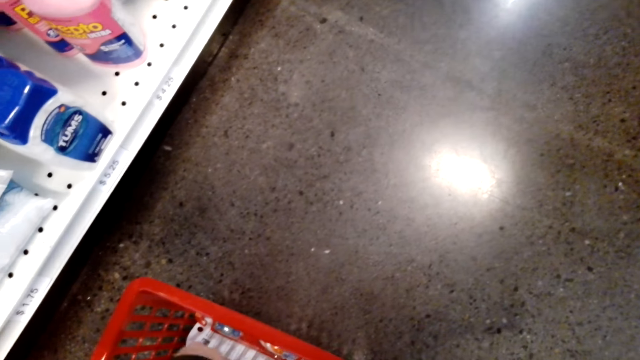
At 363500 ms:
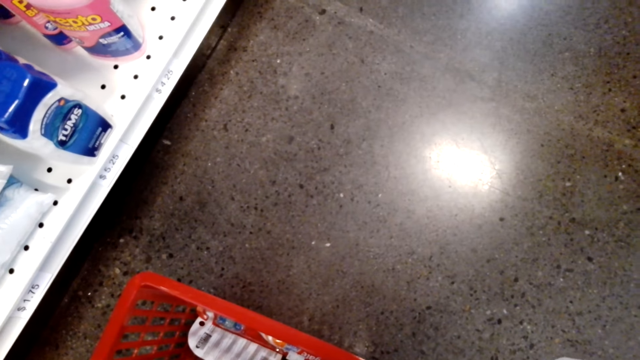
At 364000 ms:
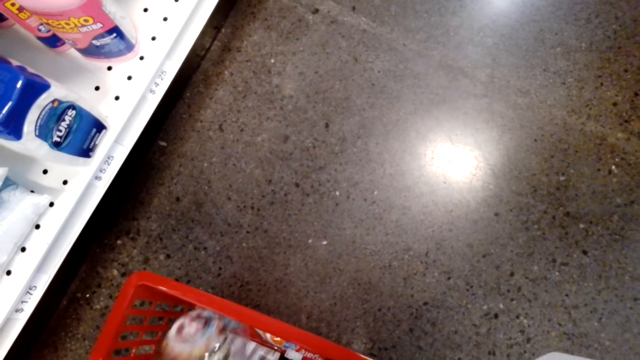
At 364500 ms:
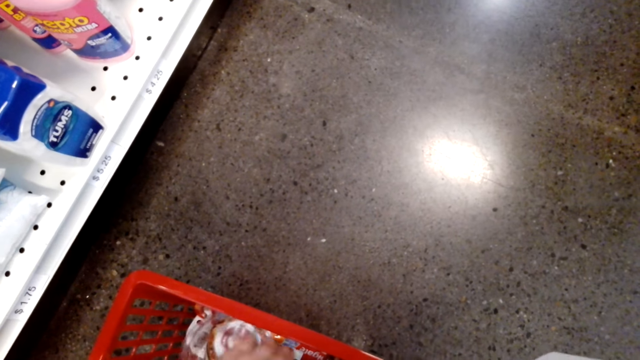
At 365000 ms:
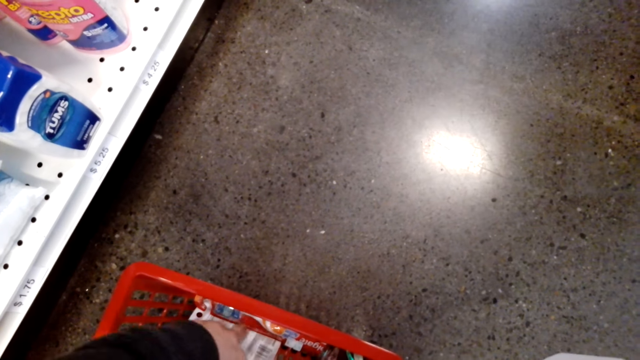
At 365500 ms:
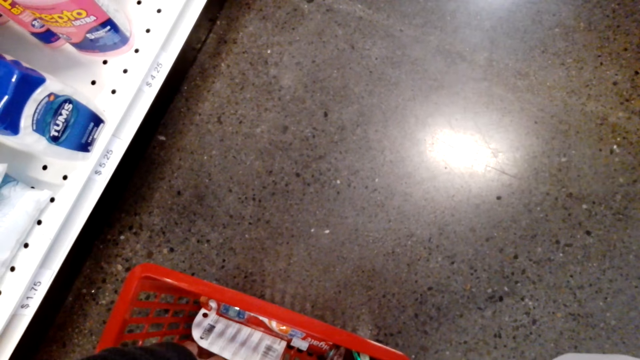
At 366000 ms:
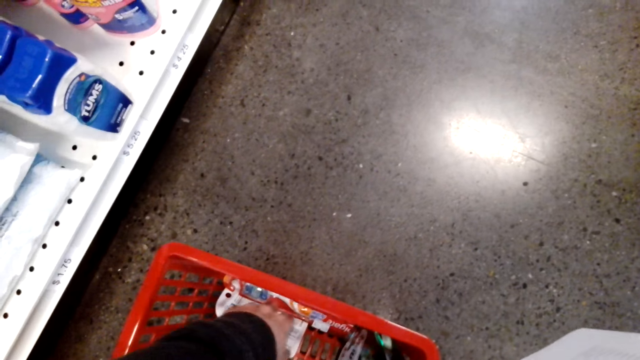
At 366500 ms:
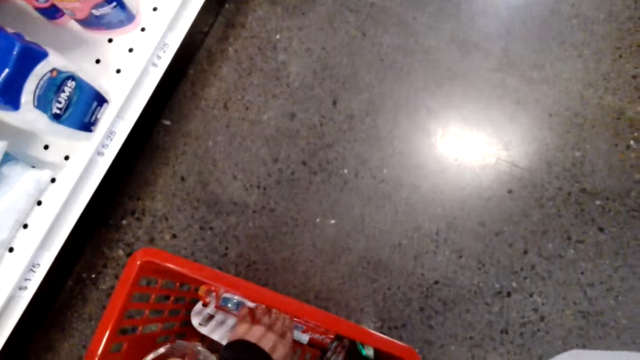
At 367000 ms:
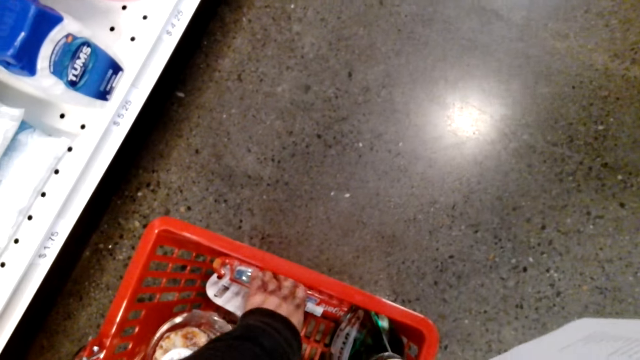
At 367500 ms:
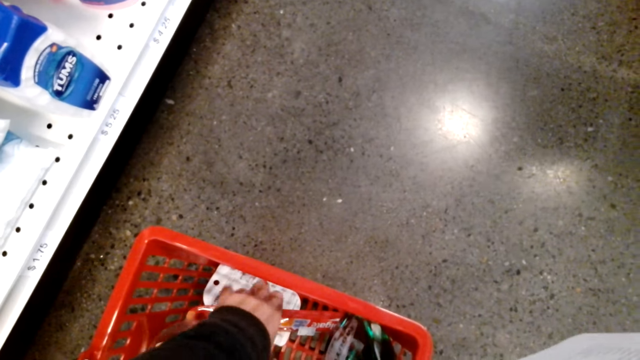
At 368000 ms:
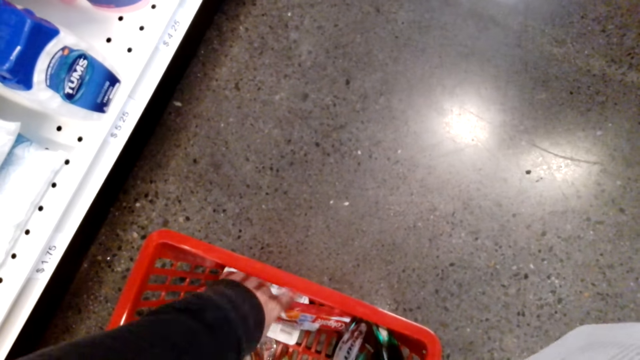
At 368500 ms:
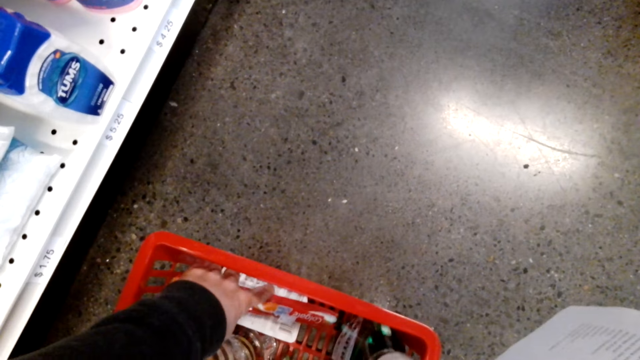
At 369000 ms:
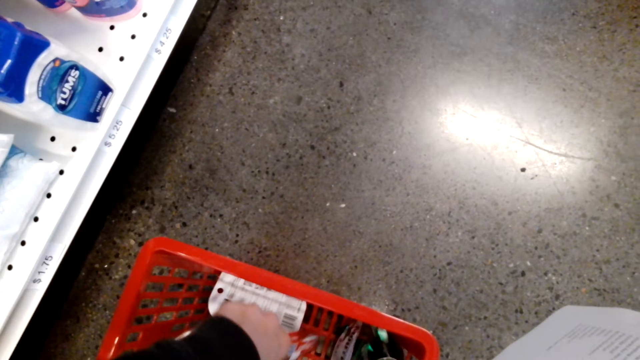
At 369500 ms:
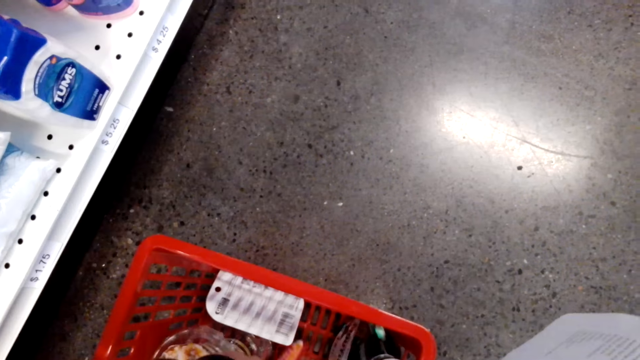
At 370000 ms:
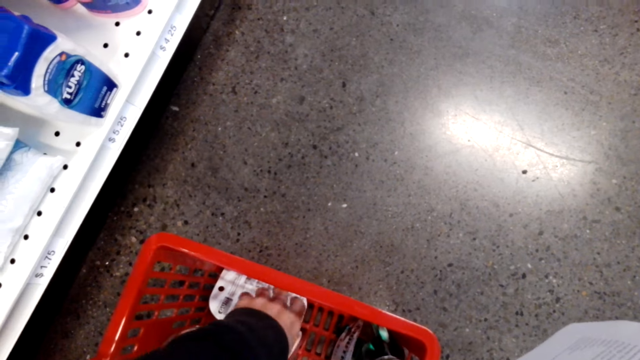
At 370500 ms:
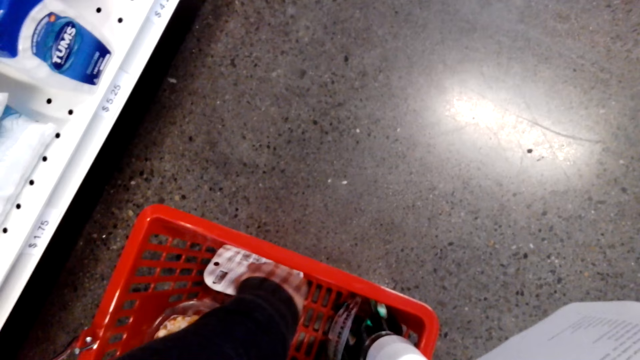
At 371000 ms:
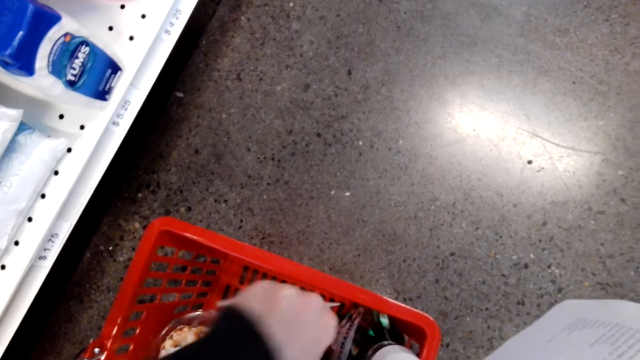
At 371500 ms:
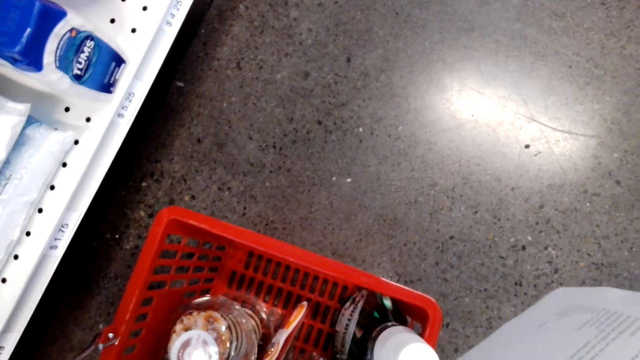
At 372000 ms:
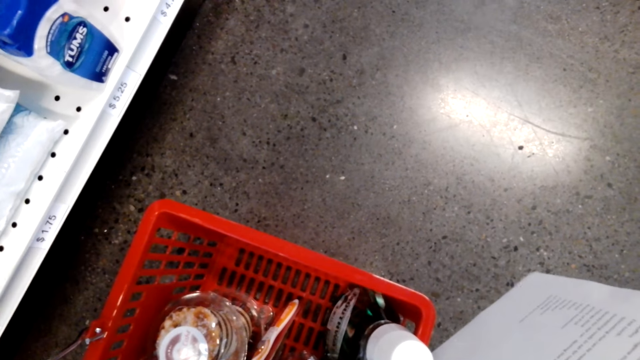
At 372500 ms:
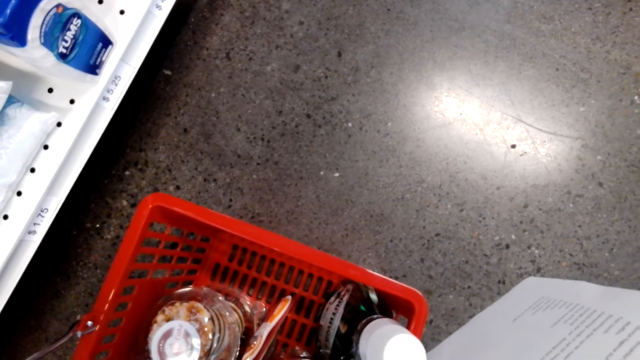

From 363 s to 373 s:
The camera wearer sorts the basket.

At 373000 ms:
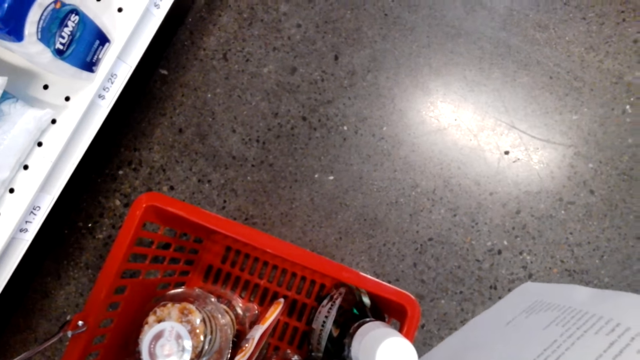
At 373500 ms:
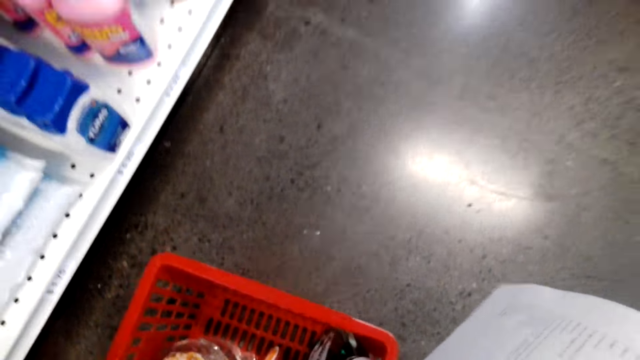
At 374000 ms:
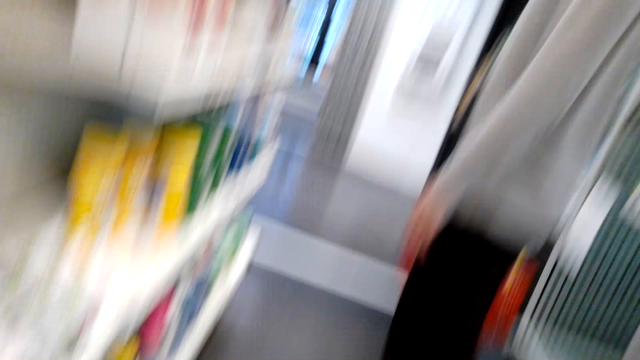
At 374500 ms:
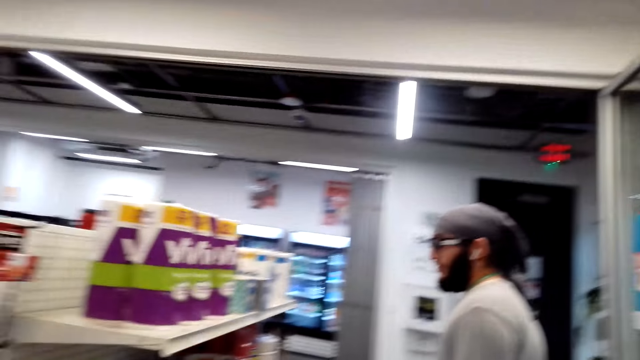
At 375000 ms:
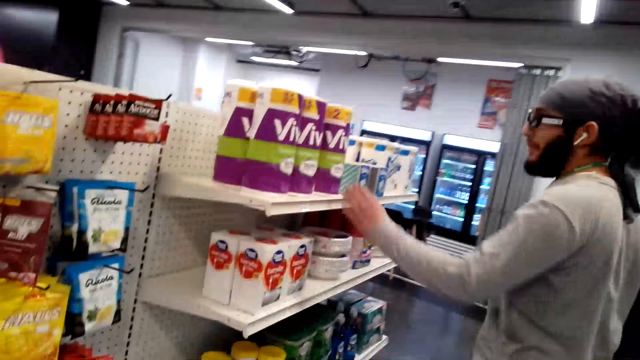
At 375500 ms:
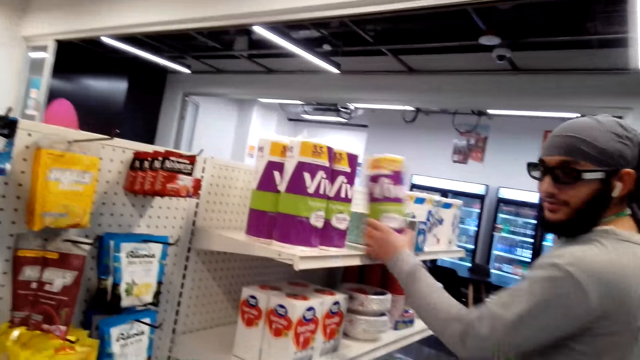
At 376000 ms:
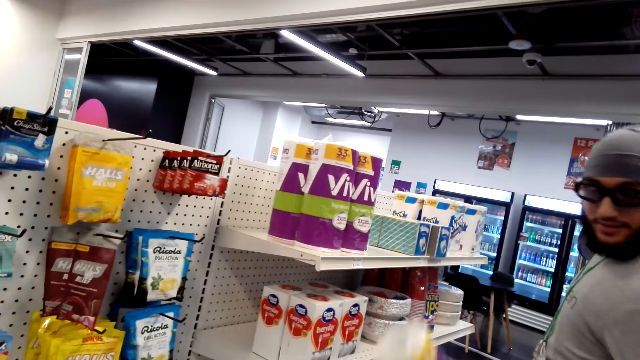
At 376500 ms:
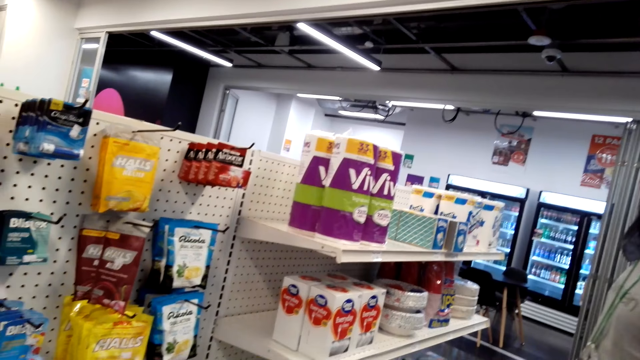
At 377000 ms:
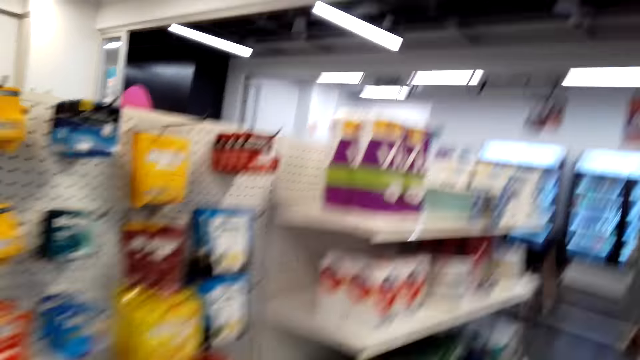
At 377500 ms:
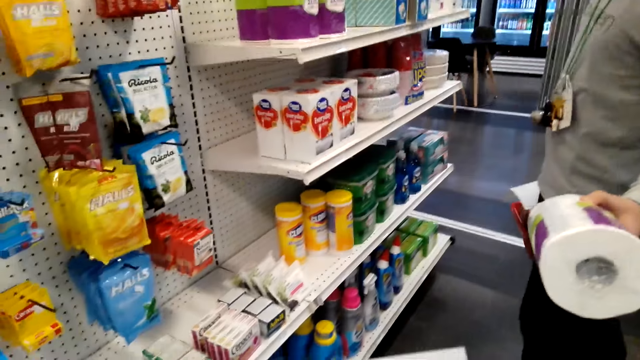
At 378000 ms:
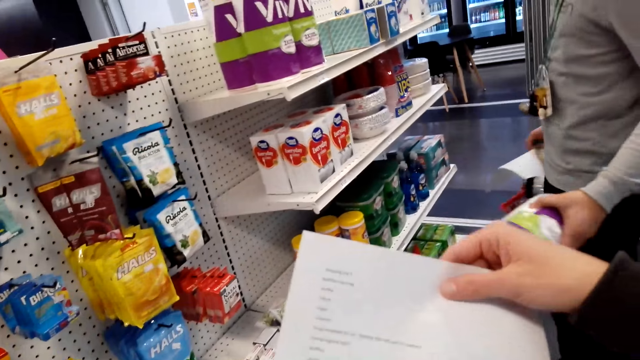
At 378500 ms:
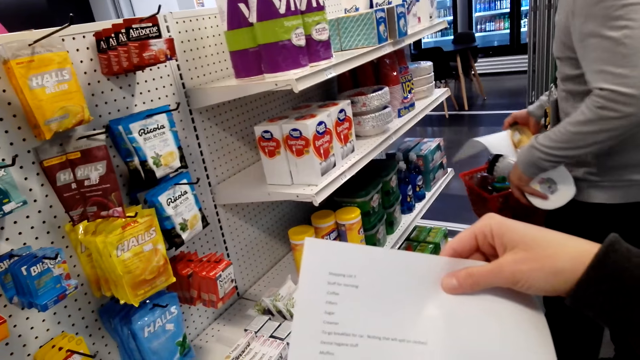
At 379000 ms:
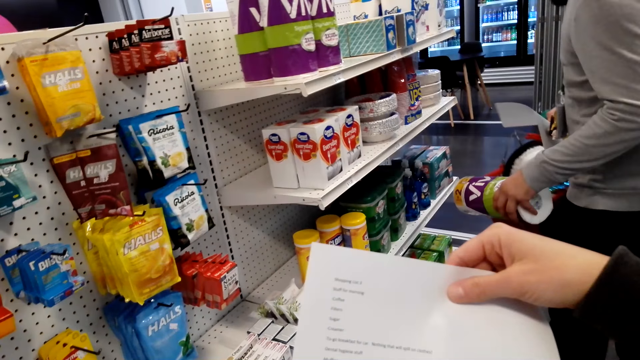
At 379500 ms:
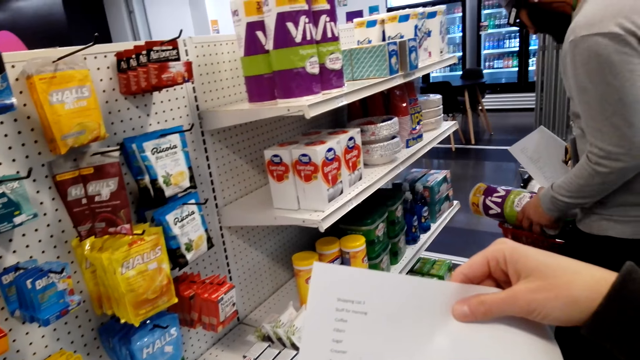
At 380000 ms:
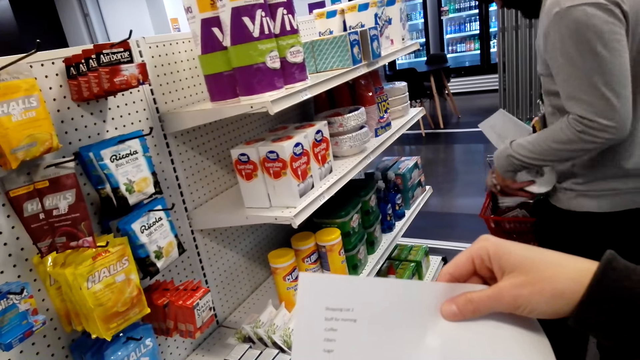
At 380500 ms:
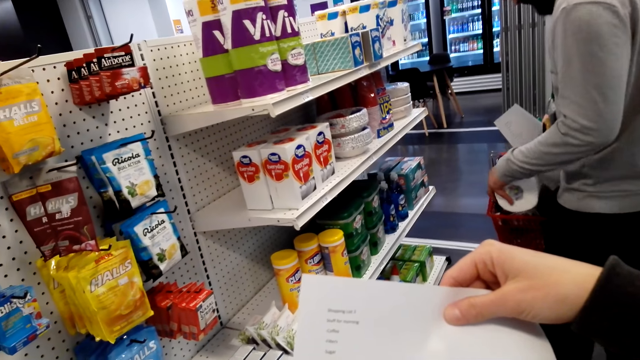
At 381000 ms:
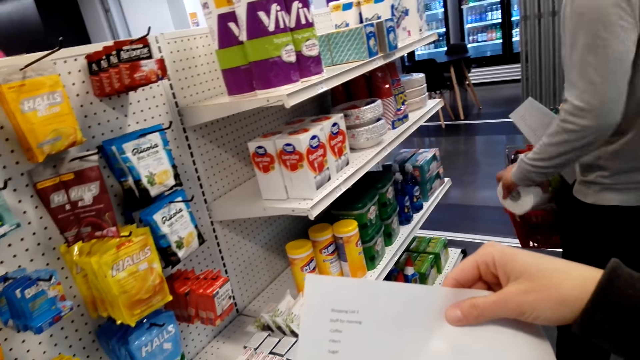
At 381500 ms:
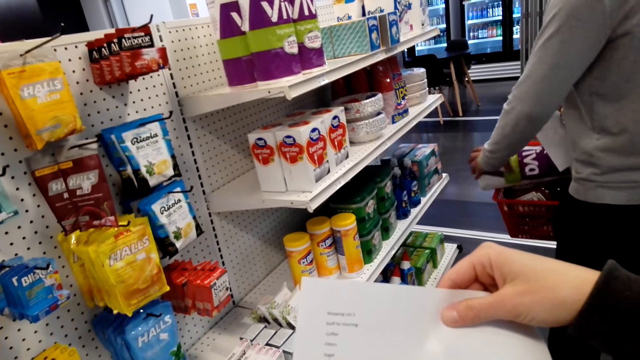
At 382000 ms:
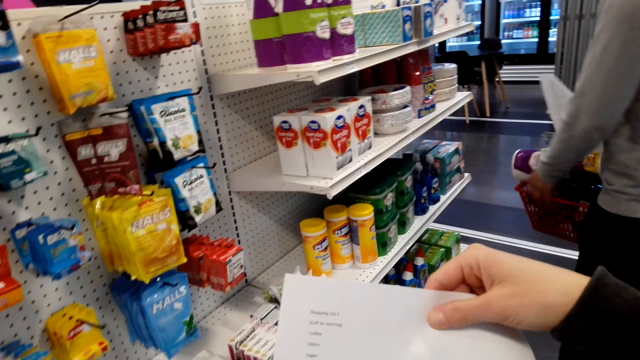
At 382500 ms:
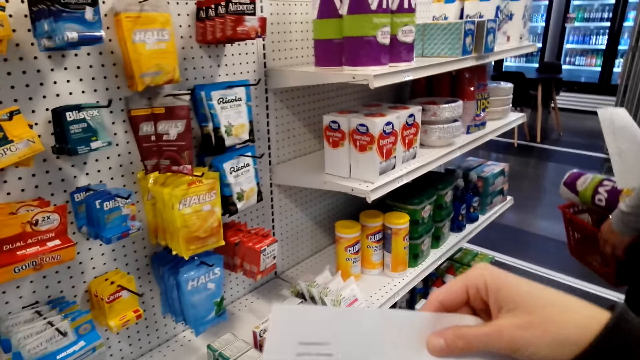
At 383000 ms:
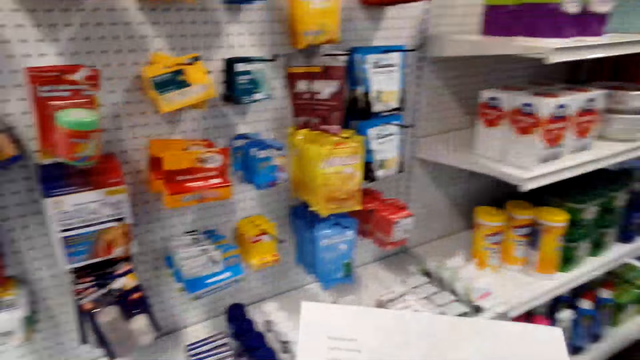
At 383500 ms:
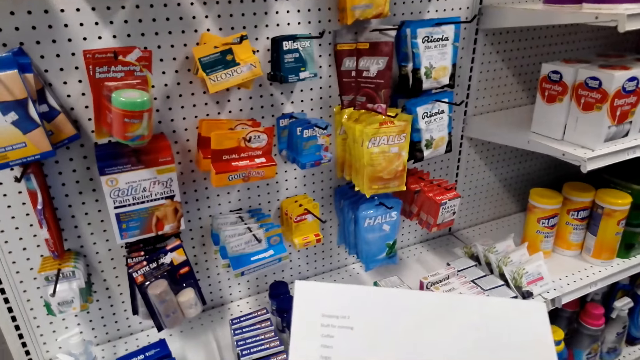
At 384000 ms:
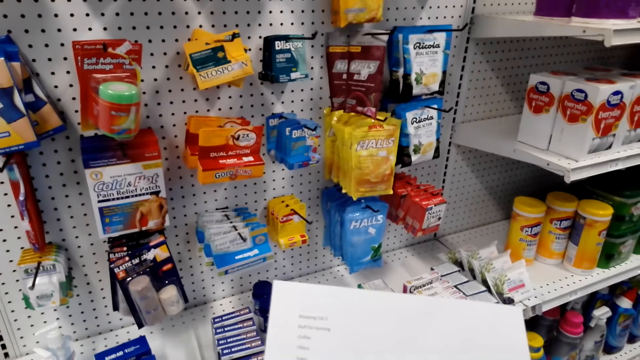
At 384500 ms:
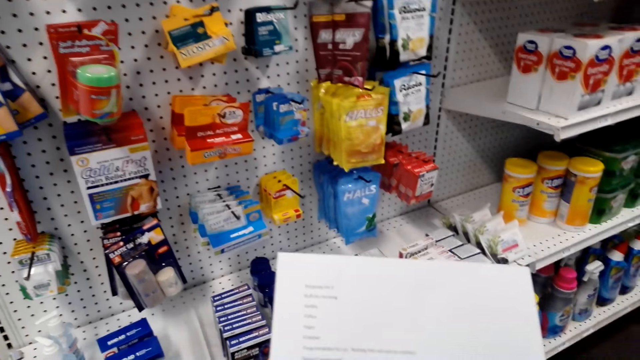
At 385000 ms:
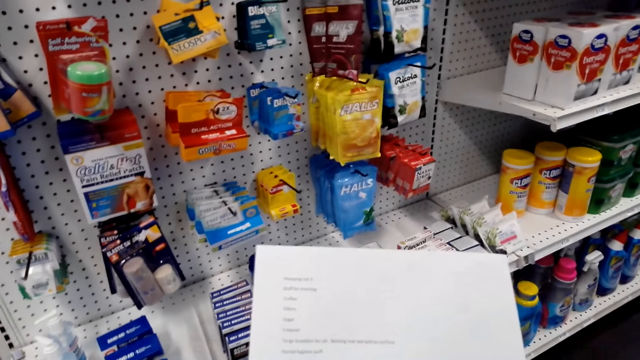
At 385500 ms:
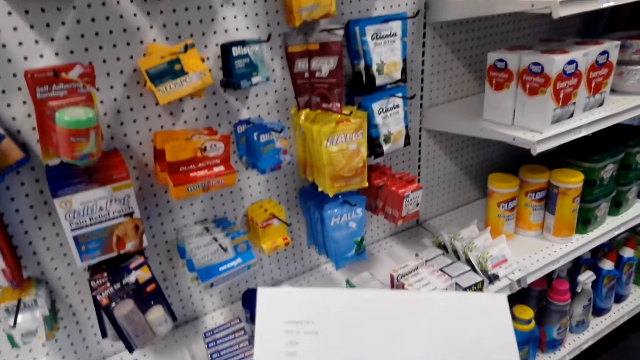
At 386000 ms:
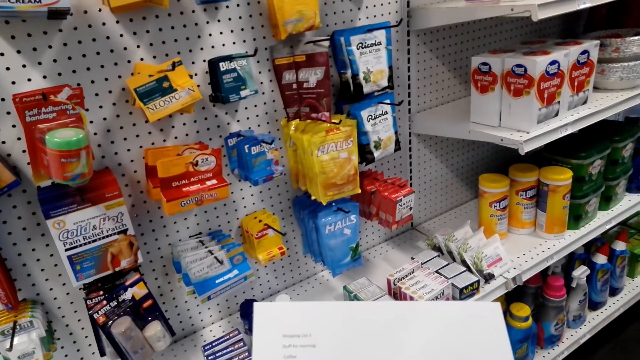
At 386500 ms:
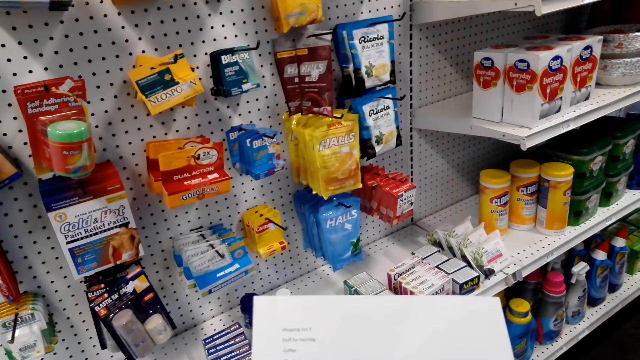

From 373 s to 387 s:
A person holds a roll of tissue paper. The person puts the roll of tissue paper in a basket. The camera wearer looks at the piece of paper.
